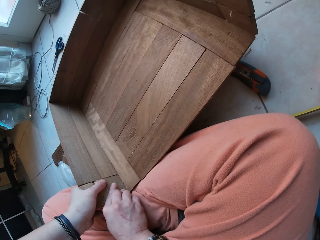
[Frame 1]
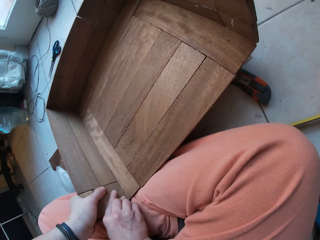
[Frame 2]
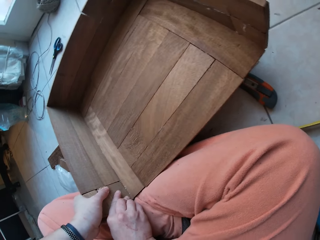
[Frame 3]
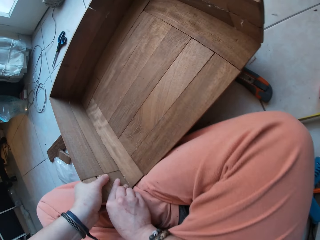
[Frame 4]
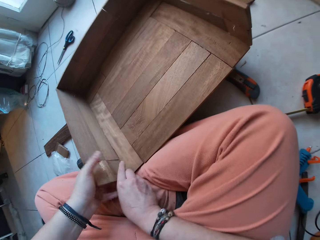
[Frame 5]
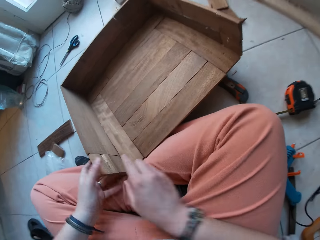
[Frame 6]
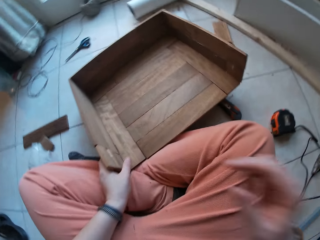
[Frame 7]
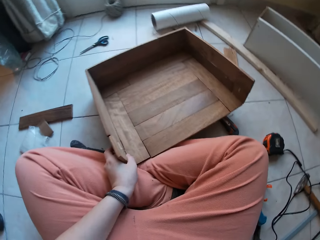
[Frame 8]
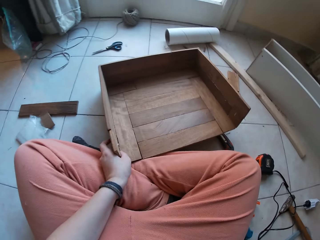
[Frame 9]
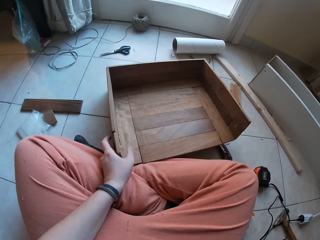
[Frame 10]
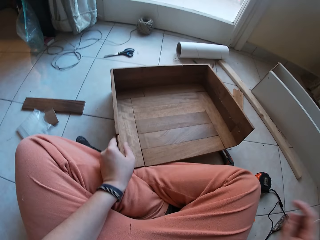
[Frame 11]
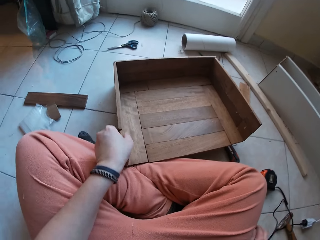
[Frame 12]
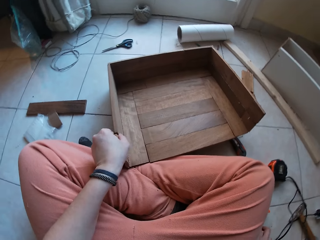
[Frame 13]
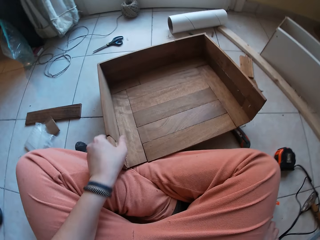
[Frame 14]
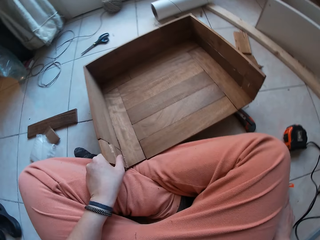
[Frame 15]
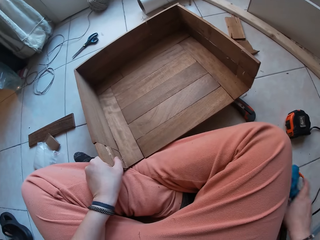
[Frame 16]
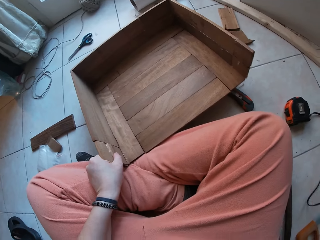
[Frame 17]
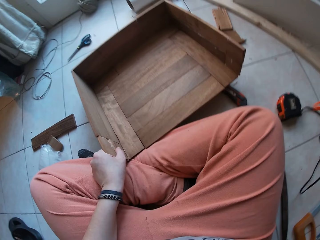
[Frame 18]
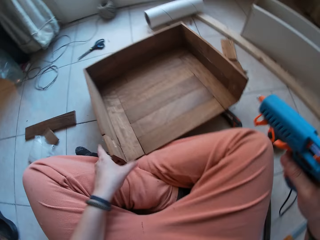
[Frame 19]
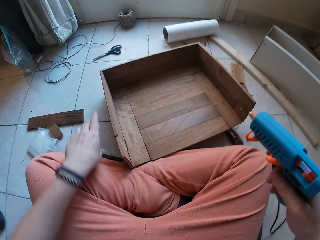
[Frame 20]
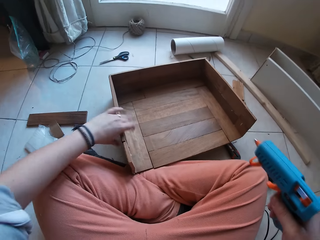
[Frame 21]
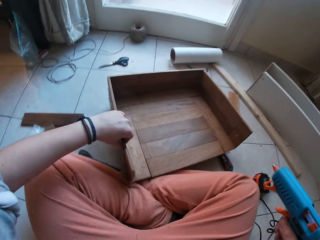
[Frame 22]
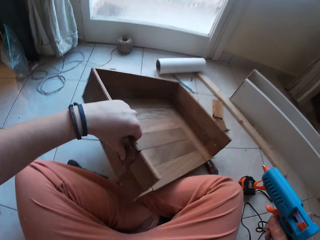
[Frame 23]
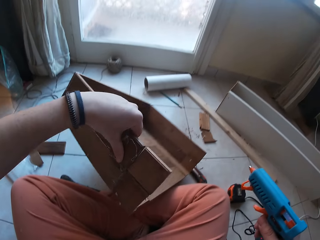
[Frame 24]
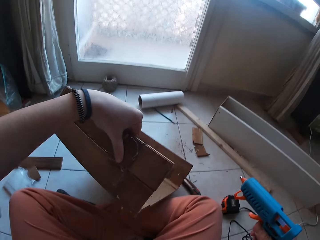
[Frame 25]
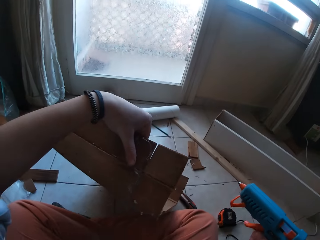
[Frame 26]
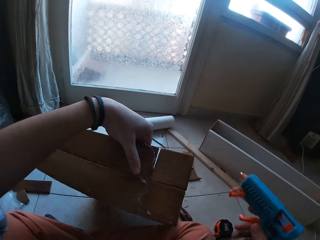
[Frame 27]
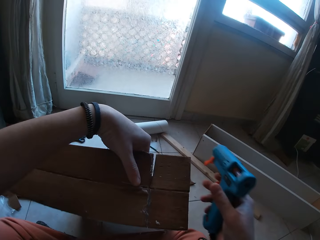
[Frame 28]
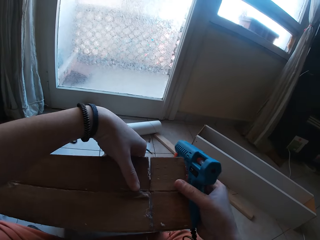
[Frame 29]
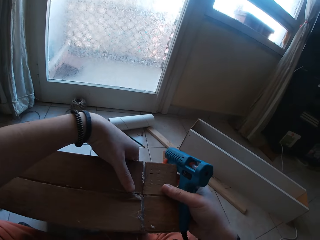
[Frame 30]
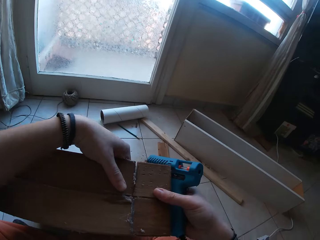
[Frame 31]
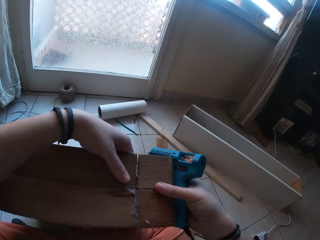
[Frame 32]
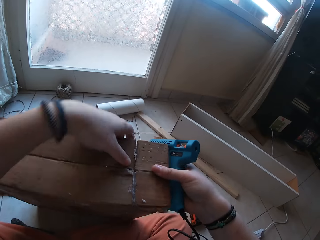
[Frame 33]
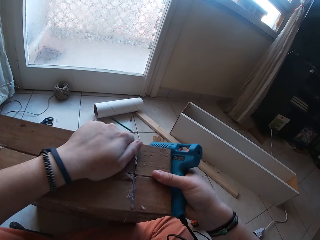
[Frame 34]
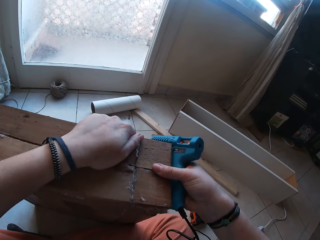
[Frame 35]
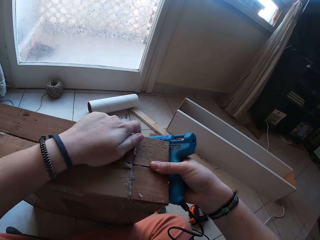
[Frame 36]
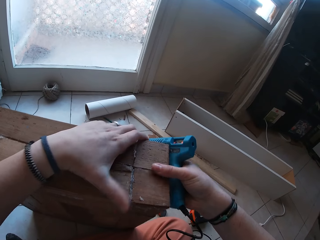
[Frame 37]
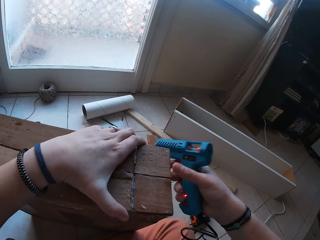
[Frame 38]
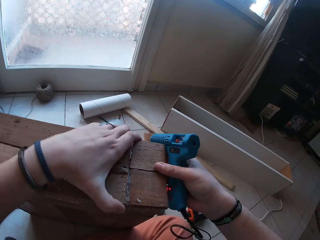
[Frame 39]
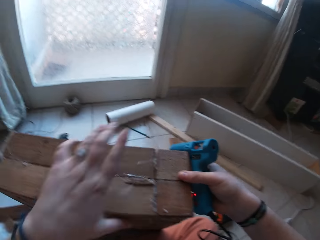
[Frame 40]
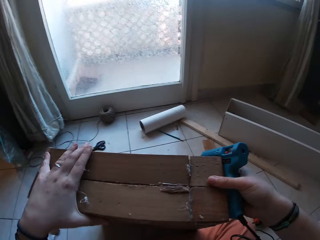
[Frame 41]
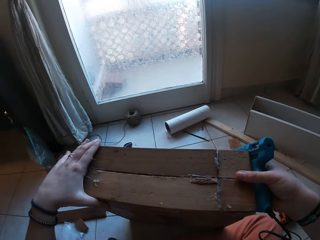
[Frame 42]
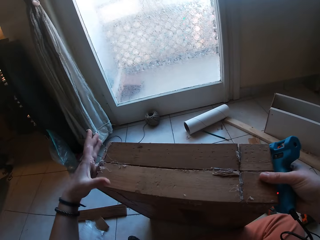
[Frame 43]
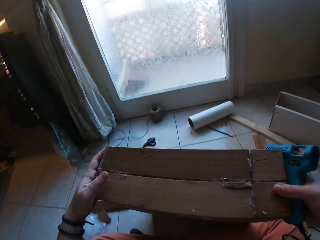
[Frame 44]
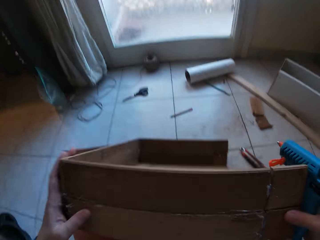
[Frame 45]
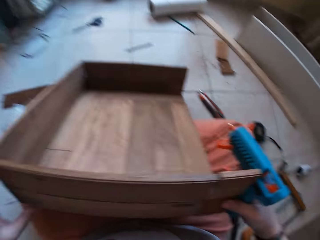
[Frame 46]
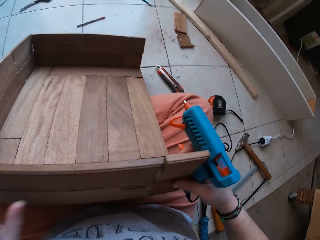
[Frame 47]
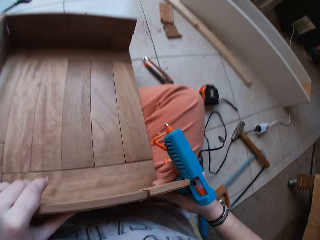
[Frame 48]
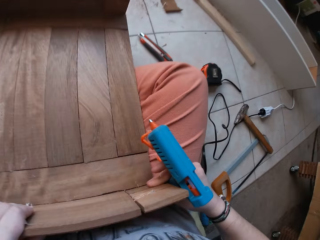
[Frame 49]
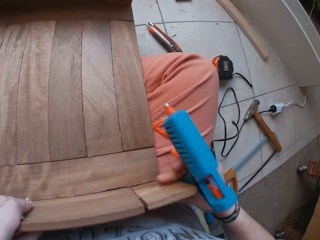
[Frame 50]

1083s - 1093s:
The camera wearer lifts the box on the floor with his left hand. He picks up the glue gun from the floor with his right hand. He lifts the box on the floor with his left hand. He presses down the piece of wood on the box on the floor with both hands.

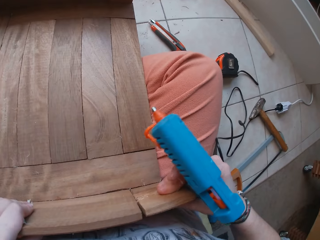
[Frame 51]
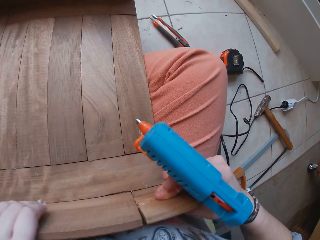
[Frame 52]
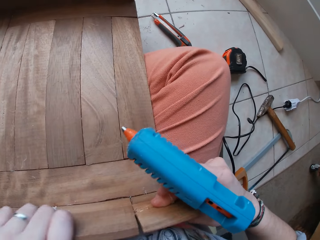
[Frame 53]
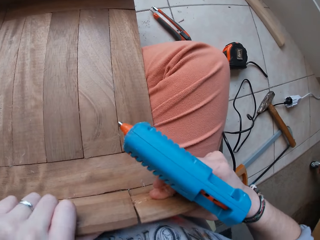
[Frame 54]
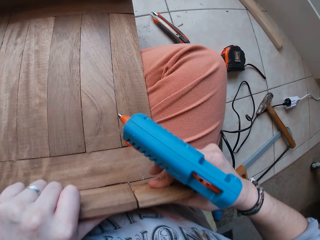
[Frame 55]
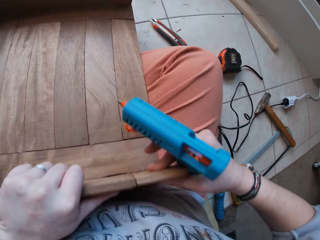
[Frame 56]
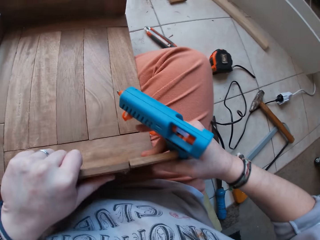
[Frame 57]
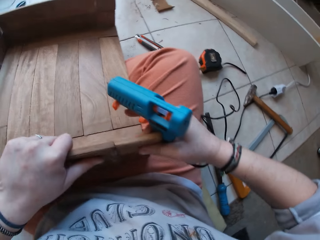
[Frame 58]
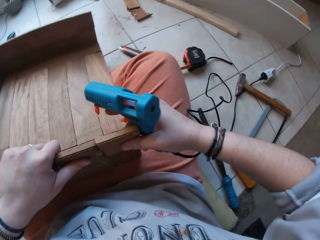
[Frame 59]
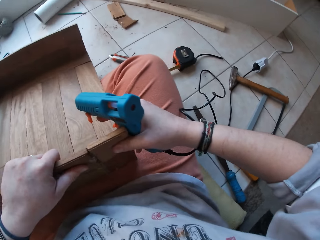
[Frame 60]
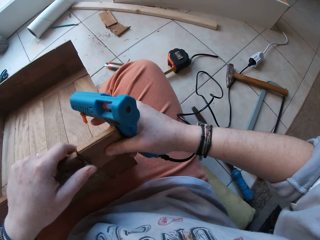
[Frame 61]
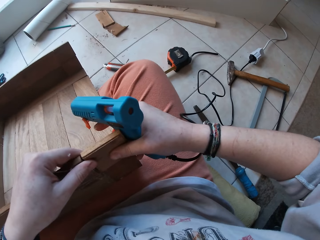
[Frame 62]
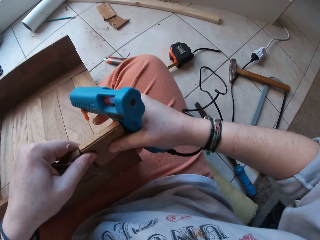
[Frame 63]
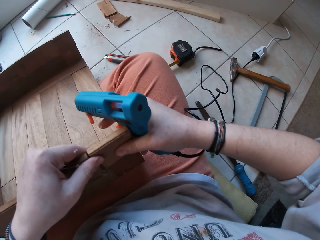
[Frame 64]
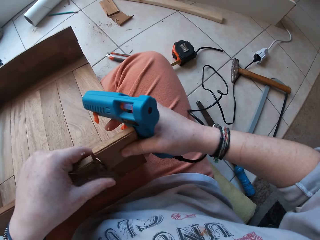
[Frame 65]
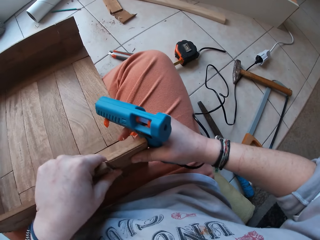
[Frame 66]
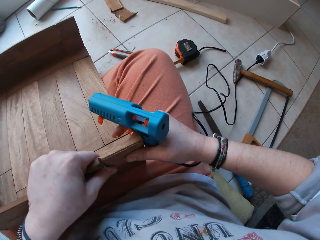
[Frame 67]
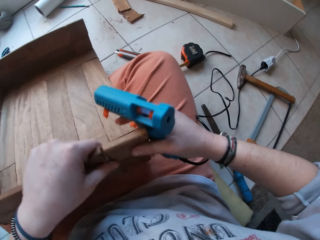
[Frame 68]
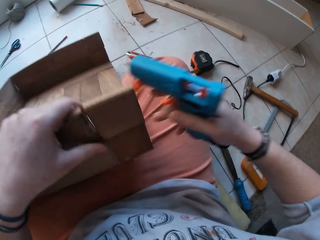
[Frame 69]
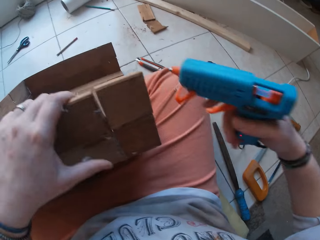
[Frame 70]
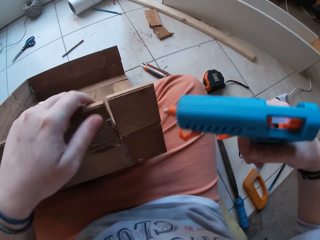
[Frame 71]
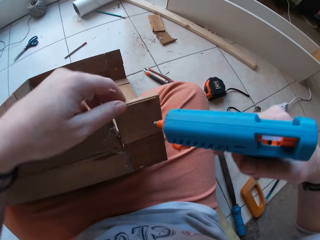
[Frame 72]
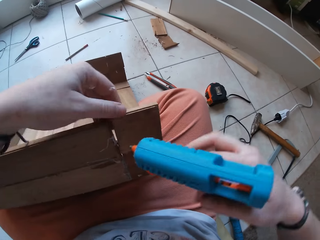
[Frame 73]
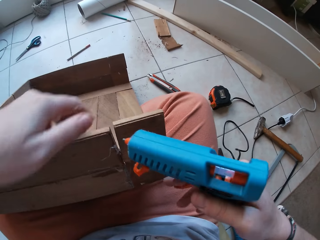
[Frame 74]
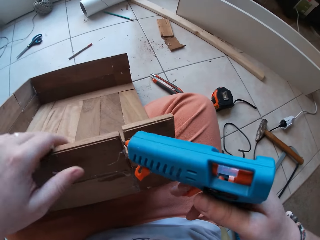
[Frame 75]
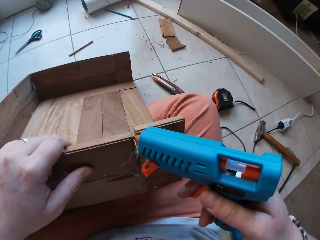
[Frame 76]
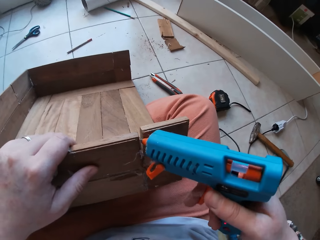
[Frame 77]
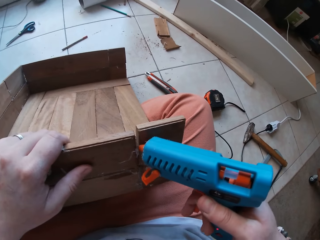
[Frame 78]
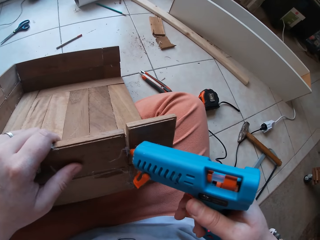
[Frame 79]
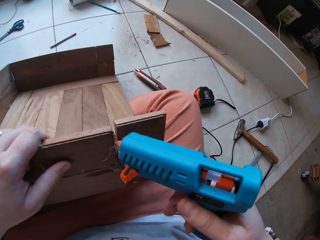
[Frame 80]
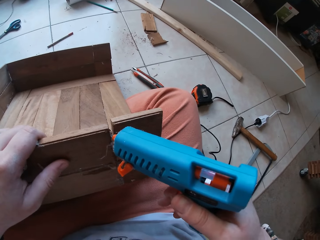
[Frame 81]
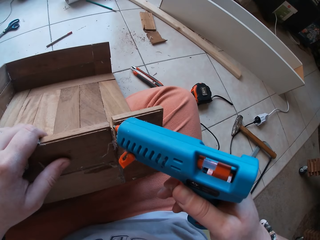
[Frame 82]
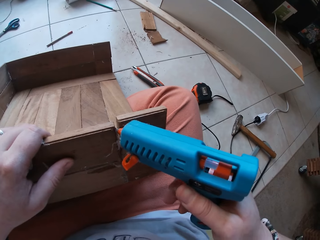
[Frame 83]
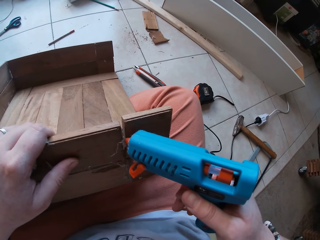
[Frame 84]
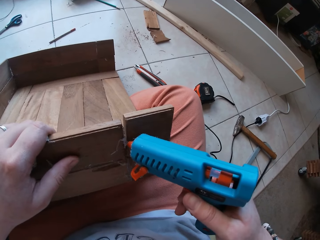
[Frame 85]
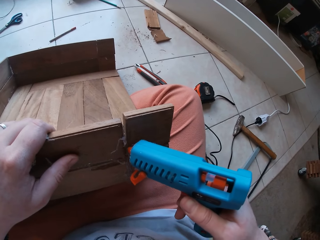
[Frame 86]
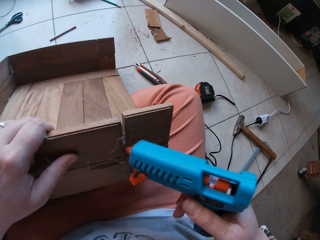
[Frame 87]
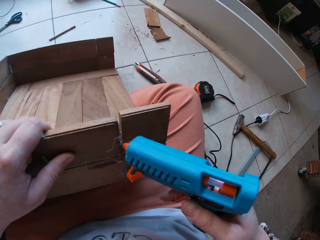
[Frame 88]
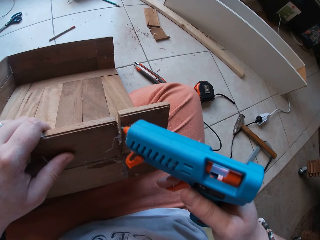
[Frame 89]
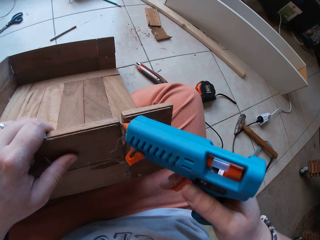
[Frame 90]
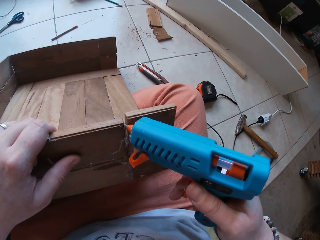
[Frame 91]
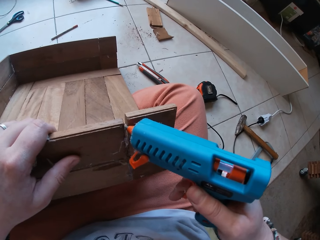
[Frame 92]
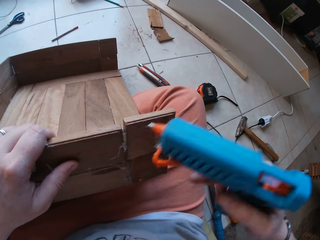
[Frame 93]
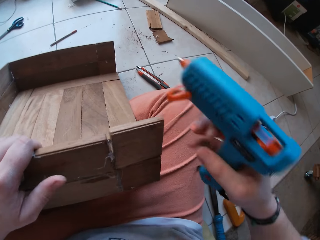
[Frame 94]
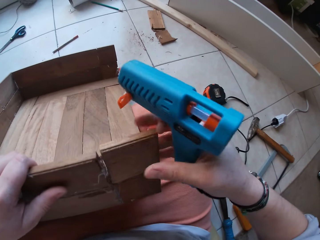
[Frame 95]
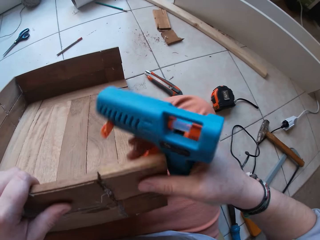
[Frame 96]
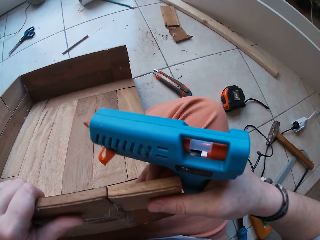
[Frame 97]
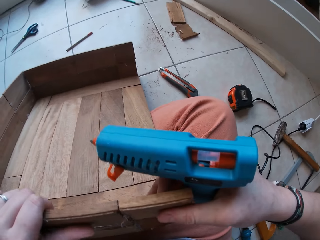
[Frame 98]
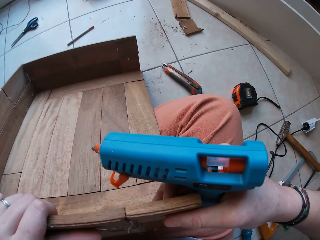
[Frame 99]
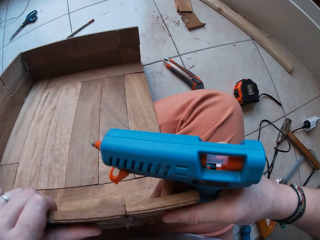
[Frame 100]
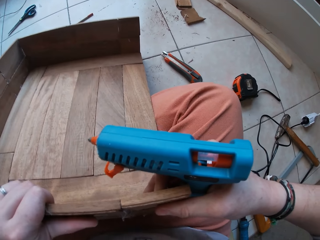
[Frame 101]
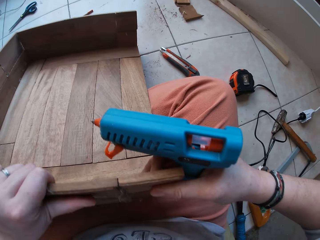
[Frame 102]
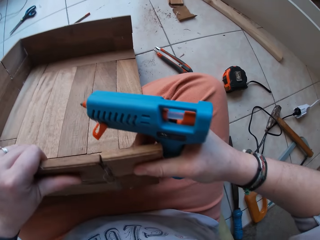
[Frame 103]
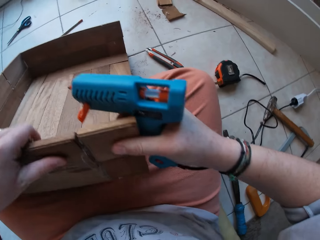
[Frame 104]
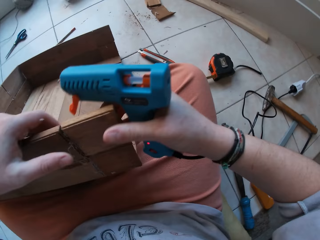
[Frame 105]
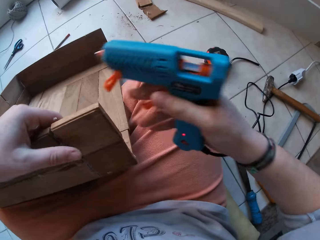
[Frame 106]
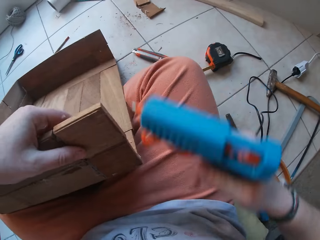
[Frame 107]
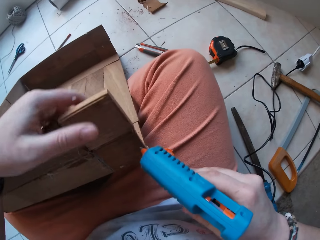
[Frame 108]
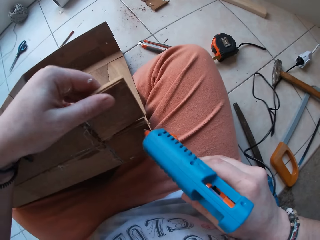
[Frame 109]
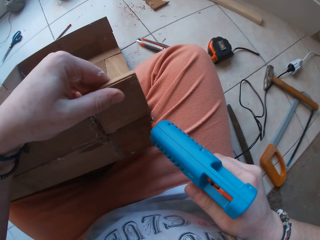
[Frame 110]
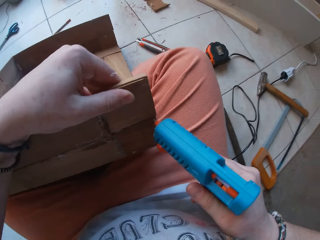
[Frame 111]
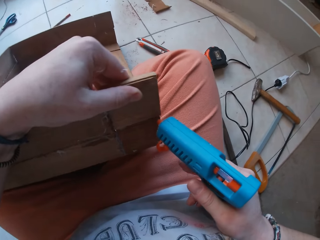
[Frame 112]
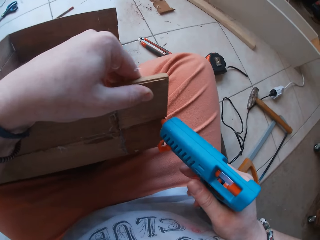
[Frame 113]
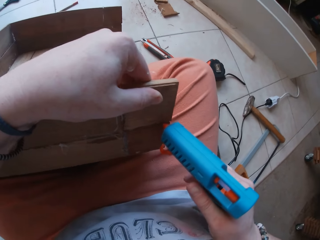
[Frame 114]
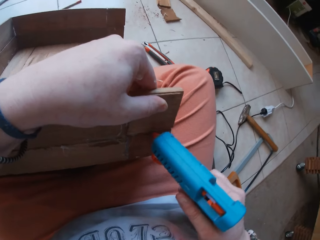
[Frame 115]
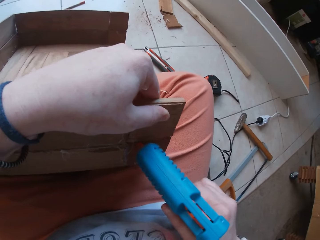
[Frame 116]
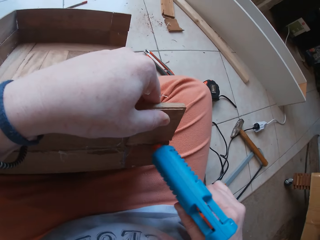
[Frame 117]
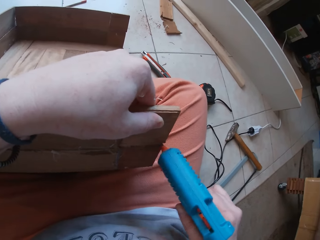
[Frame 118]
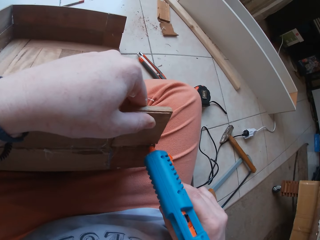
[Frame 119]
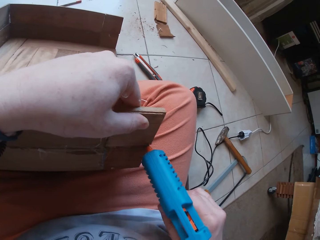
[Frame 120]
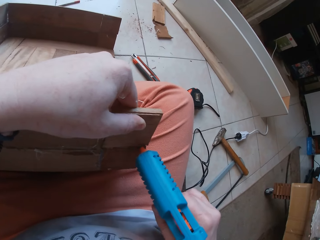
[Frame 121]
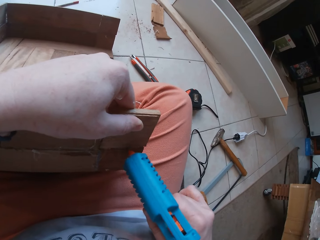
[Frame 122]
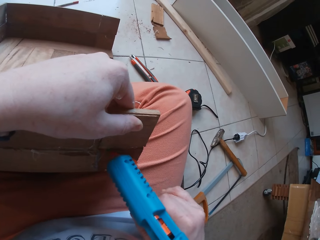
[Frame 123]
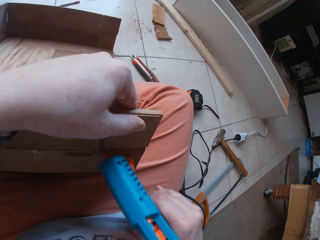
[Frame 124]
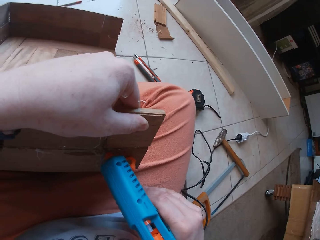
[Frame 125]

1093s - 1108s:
The camera wearer joins the wood and the furniture. She removes her right hand from the pieces of wood. She holds a structure and fixes the structure. She applies the glue gun on the pieces of wood with her right hand. She removes the glue gun from the pieces of wood with her right hand. She compresses the pieces of wood together with both hands. She holds a drawer. She removes her right hand from the pieces of wood. She applies the glue gun on the pieces of wood with her right hand. She fixes the structure.
